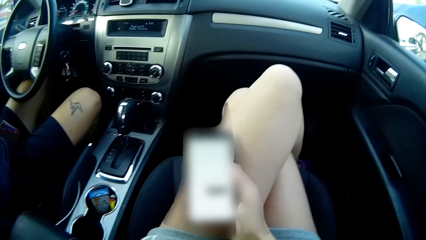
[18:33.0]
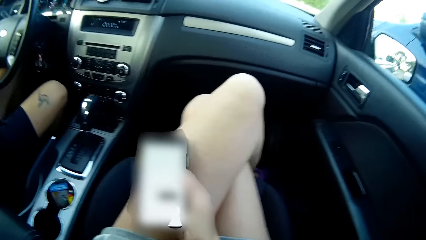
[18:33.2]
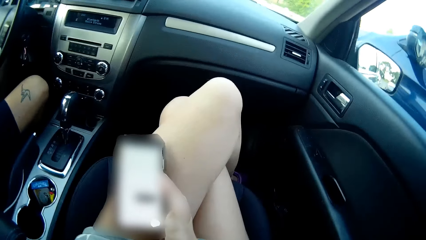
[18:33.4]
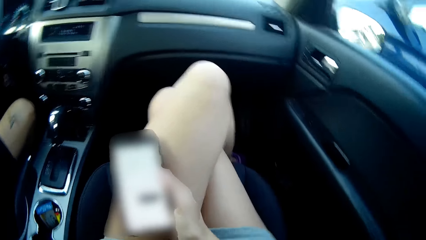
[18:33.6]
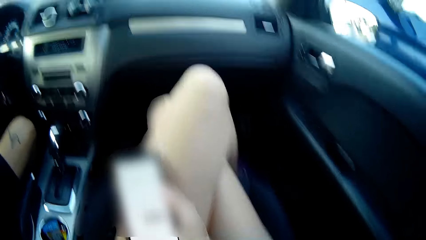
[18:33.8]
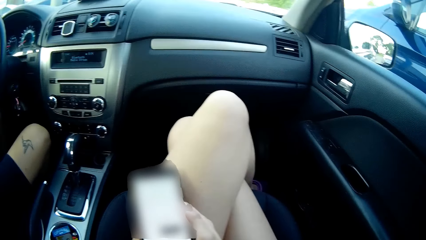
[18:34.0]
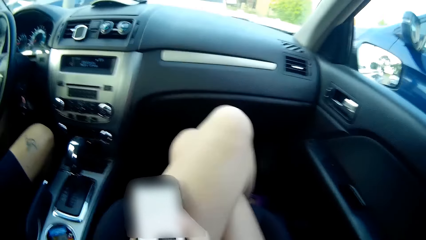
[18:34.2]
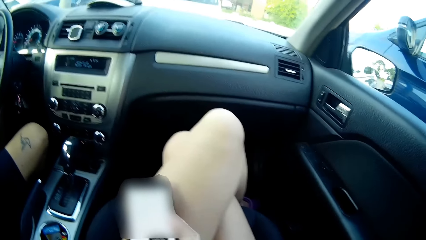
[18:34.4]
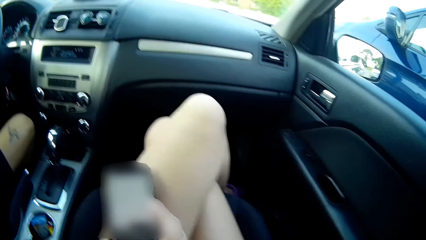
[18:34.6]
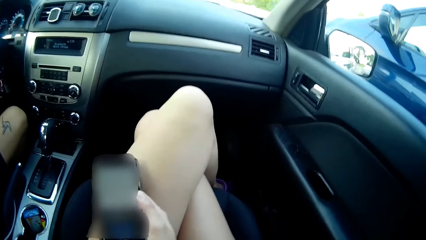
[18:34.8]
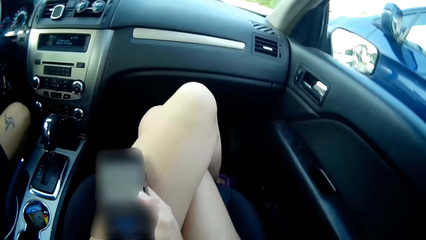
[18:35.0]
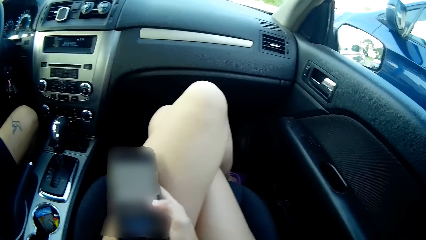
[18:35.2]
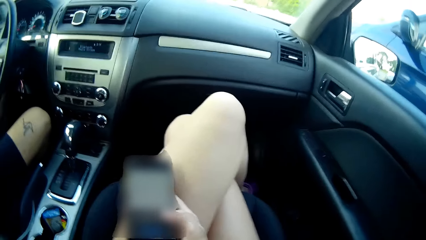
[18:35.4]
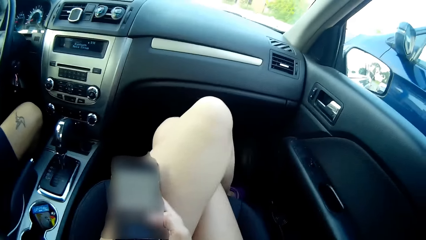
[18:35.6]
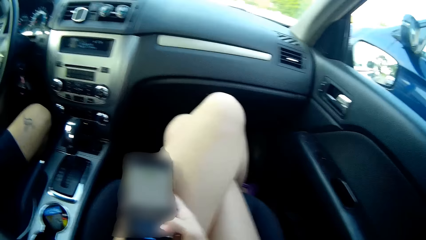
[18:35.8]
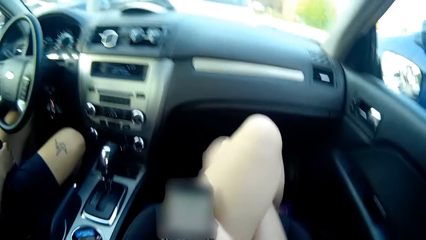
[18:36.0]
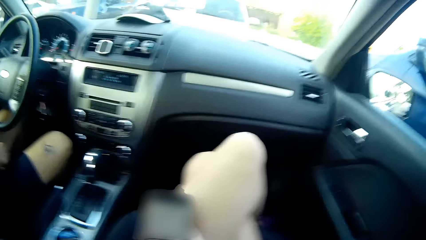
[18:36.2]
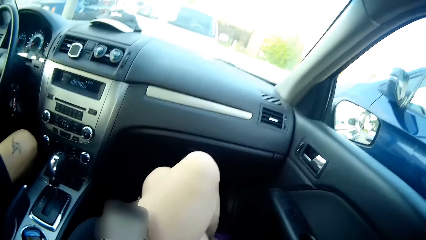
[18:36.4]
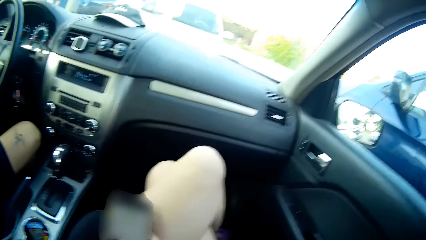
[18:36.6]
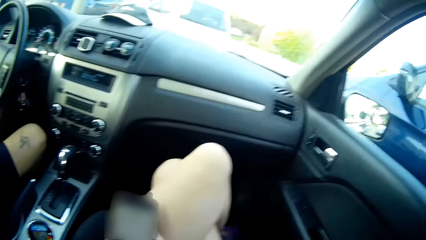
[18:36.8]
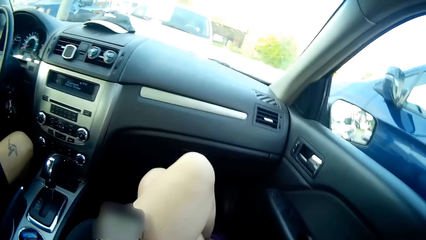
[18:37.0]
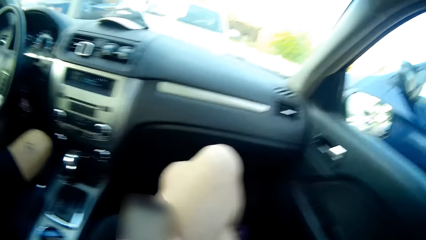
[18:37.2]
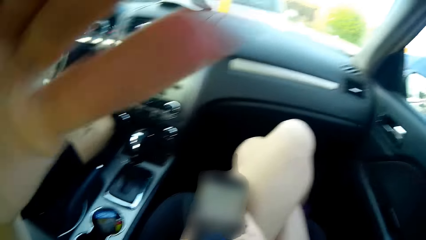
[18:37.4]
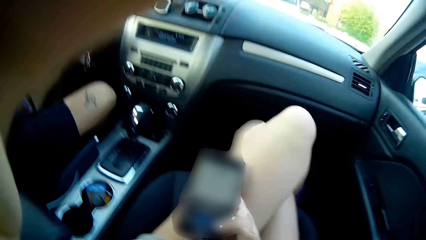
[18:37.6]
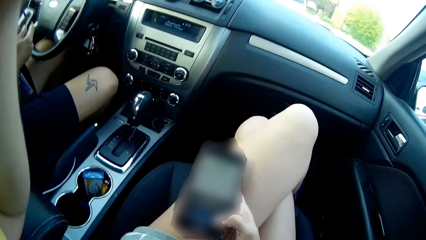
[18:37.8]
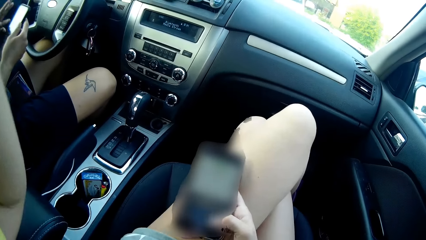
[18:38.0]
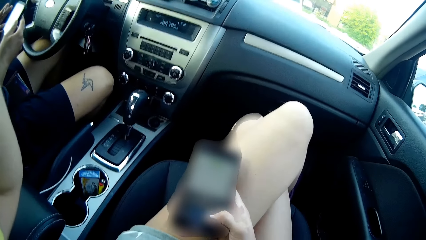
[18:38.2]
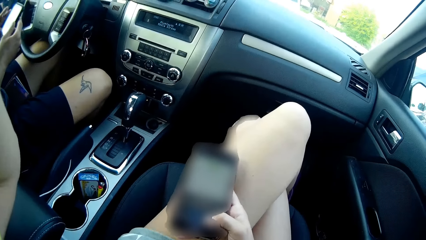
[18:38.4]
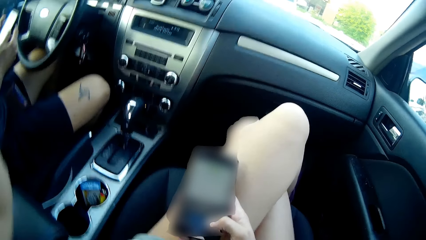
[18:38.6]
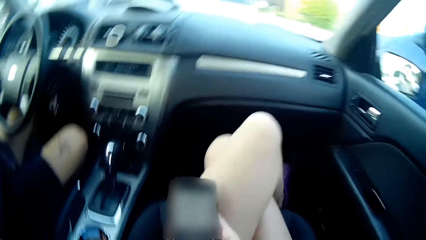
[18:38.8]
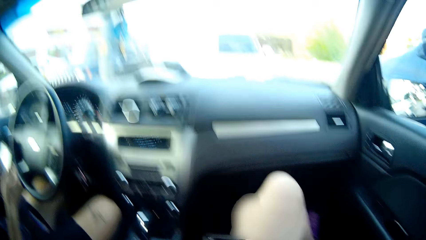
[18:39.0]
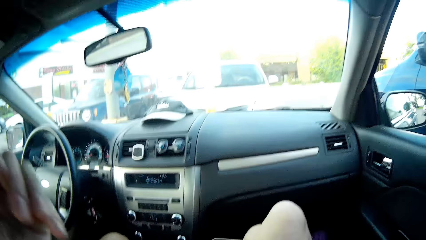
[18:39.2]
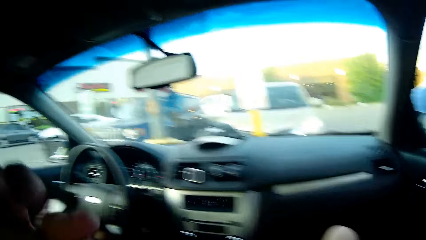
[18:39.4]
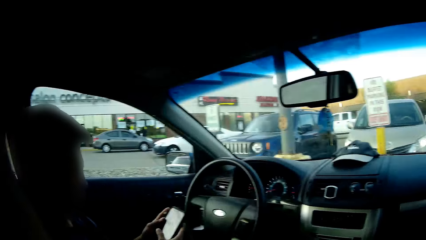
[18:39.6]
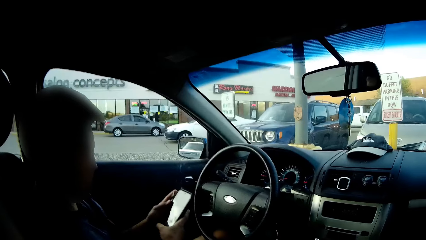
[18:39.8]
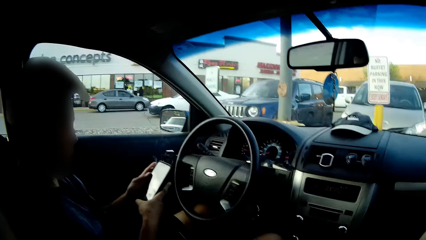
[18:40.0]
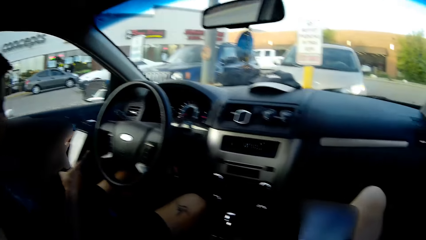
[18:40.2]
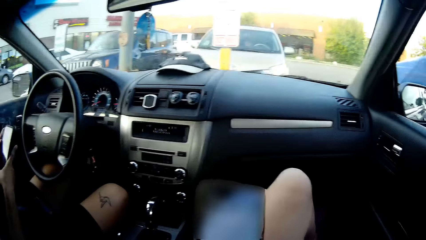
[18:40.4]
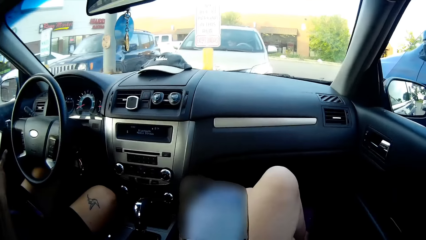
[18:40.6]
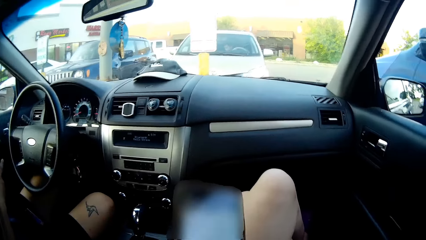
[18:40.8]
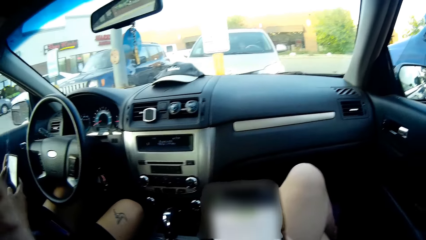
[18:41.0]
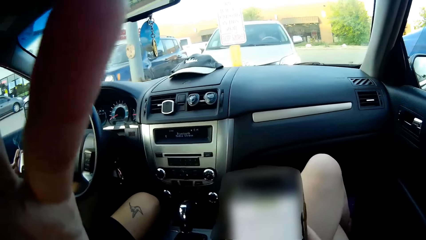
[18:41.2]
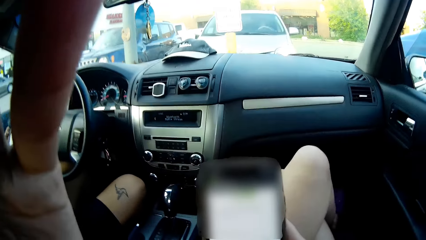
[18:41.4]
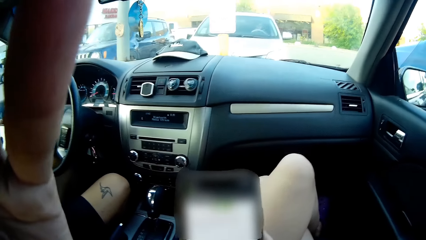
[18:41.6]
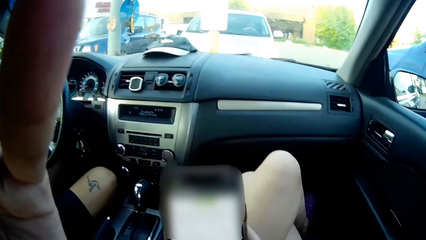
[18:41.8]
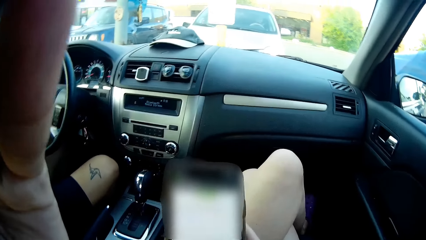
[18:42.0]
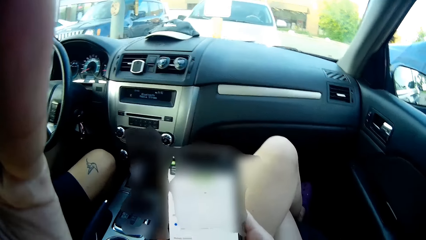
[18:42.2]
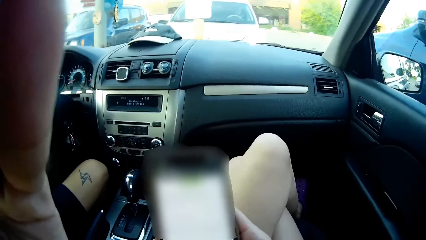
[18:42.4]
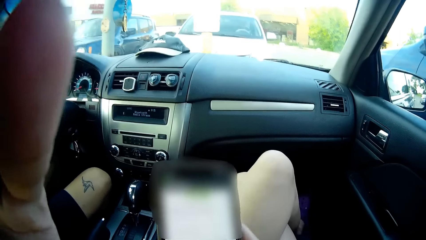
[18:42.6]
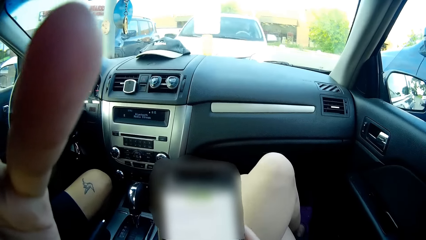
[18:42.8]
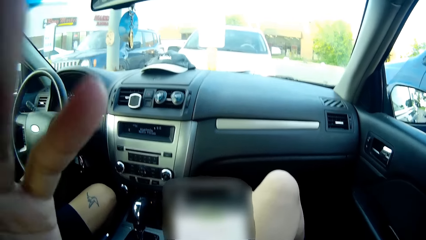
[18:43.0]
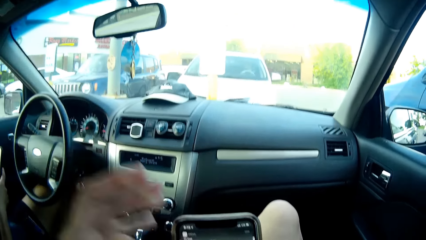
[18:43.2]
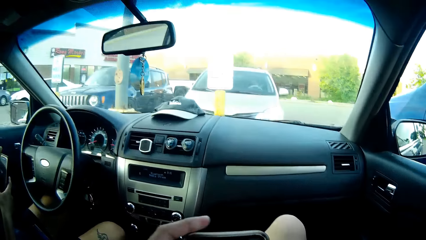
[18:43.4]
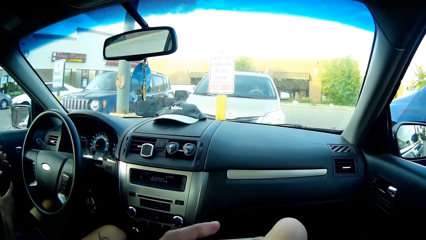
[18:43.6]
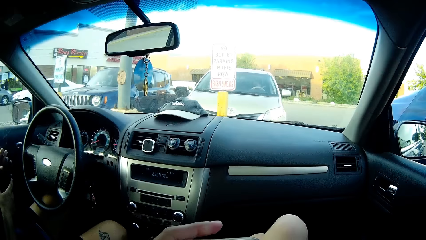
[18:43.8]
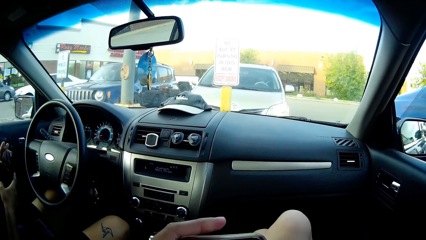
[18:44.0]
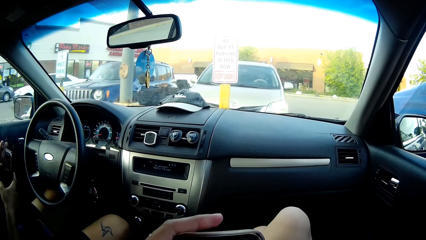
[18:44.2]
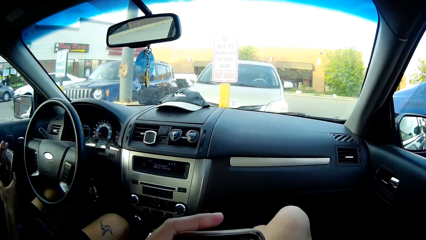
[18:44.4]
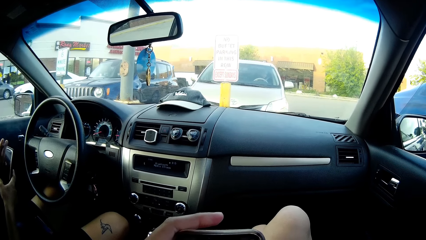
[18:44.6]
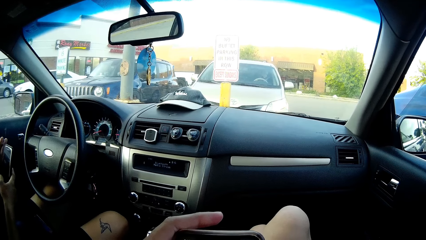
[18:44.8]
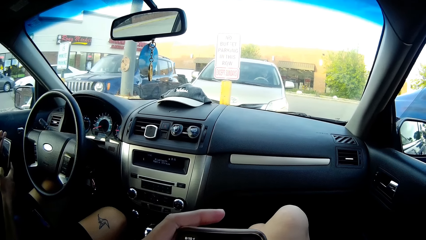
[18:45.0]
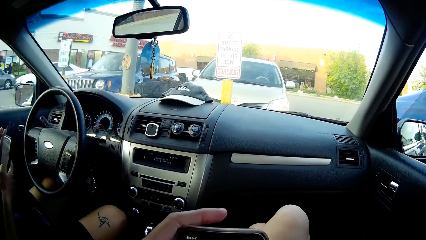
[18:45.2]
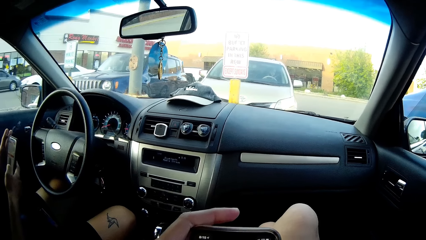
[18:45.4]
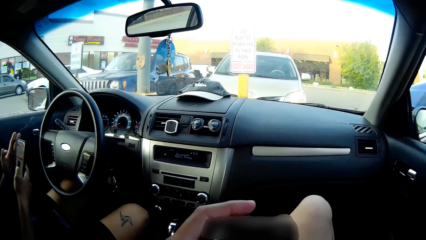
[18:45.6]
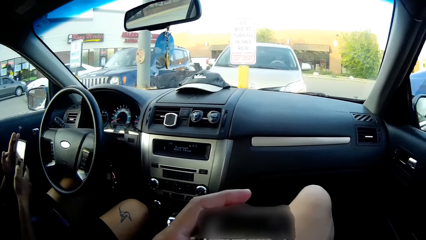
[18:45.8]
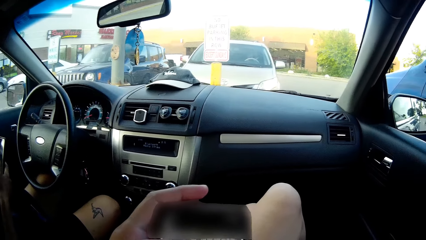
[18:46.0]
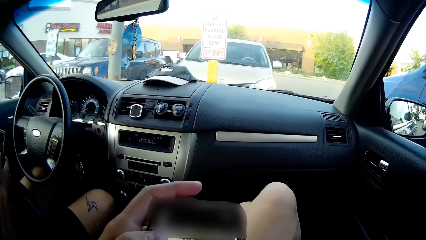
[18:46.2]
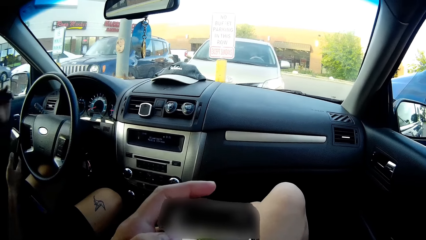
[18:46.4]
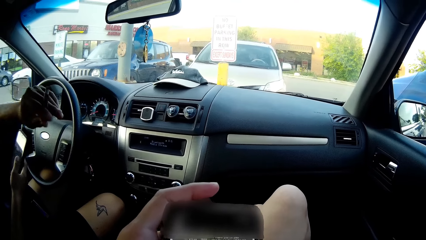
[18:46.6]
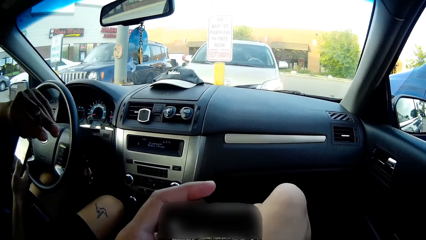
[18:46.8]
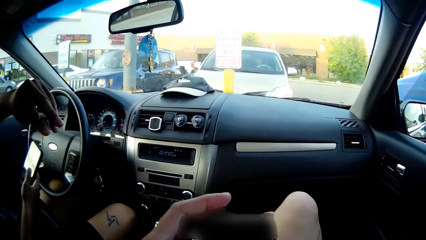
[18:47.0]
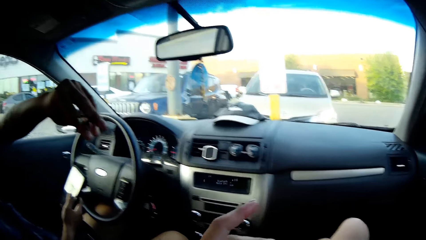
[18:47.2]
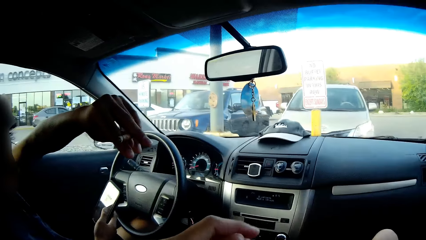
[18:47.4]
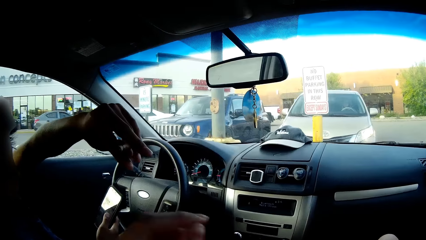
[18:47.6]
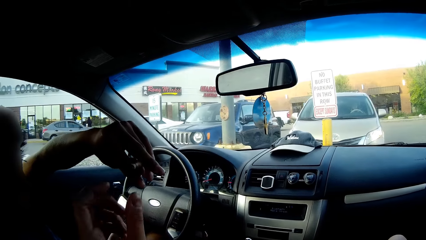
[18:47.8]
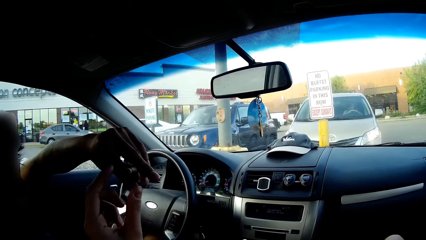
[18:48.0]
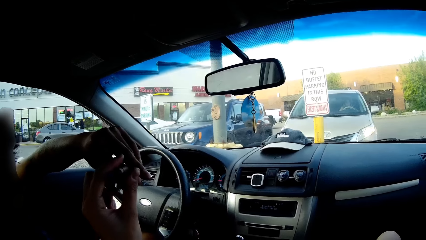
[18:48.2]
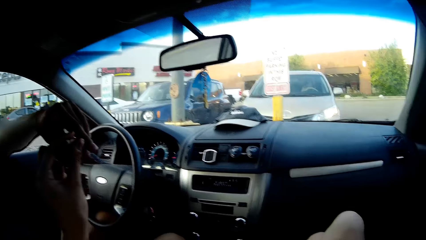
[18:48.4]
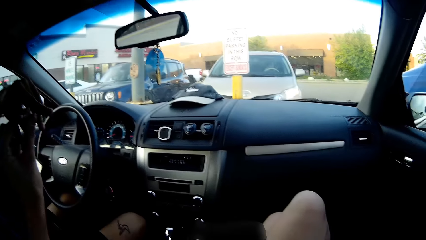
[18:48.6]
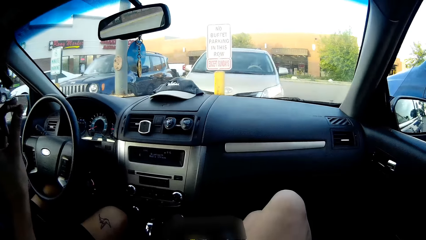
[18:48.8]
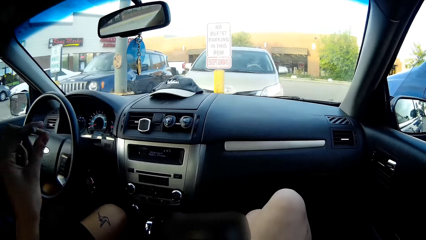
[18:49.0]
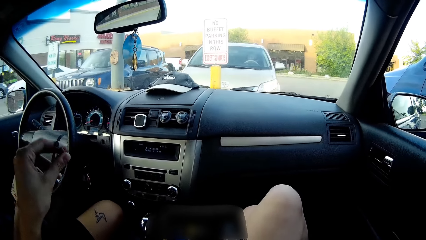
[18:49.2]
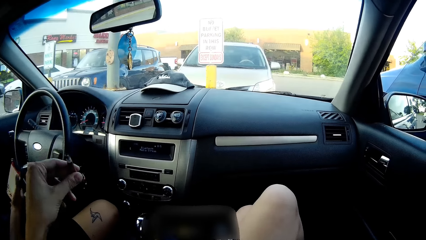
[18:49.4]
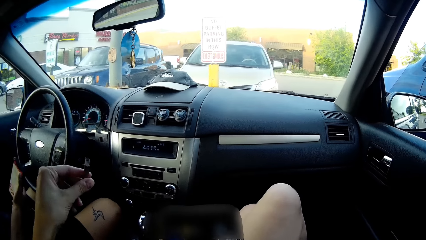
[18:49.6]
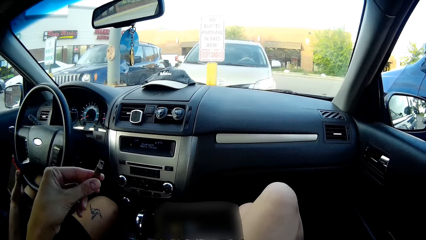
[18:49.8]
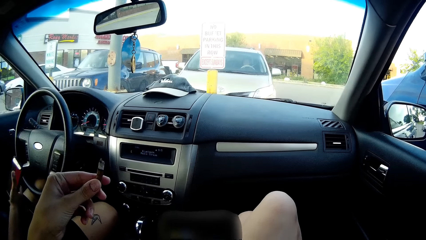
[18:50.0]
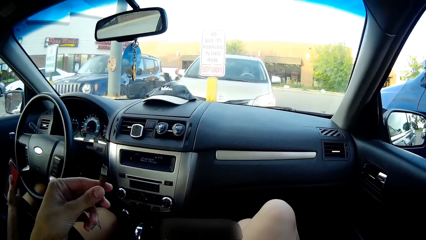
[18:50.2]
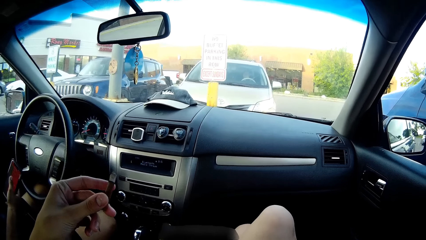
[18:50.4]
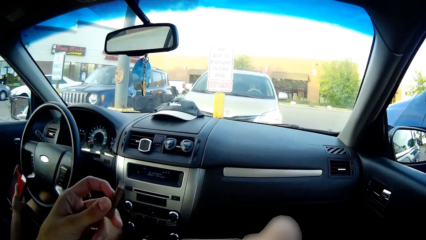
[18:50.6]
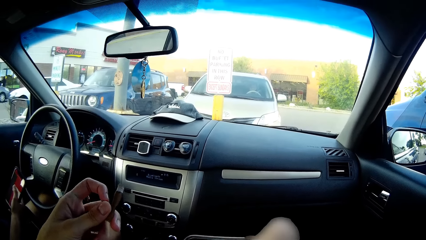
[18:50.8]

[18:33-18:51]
The man operates a phone with both hands. The camera wearer collects a cigarette from the man's left hand with her left hand.
